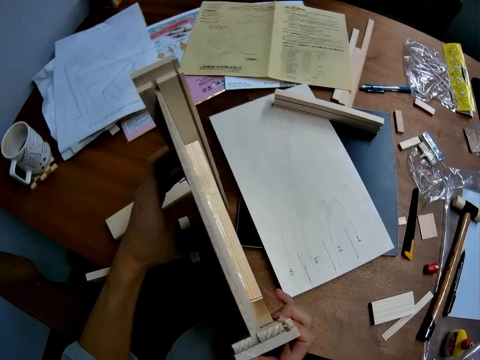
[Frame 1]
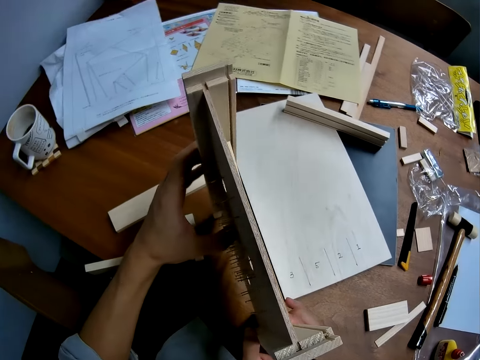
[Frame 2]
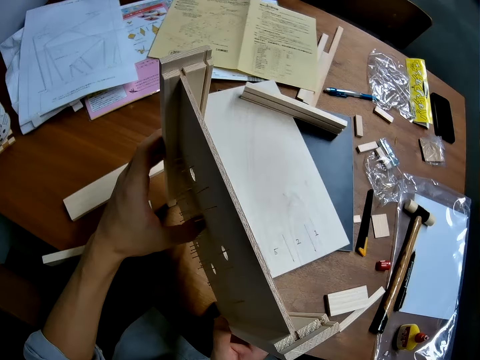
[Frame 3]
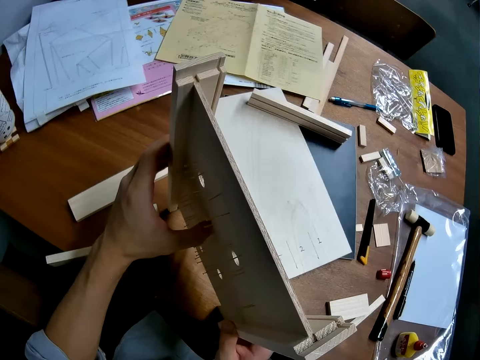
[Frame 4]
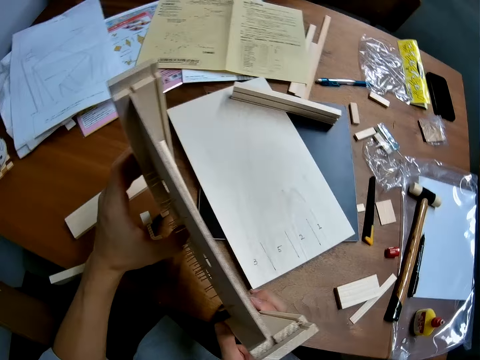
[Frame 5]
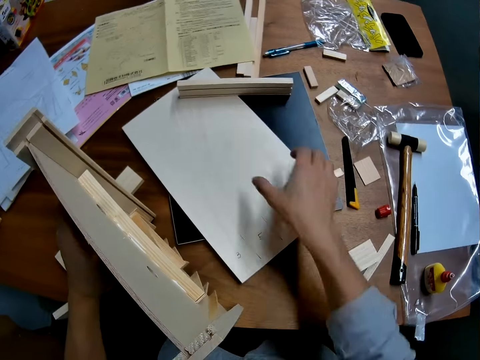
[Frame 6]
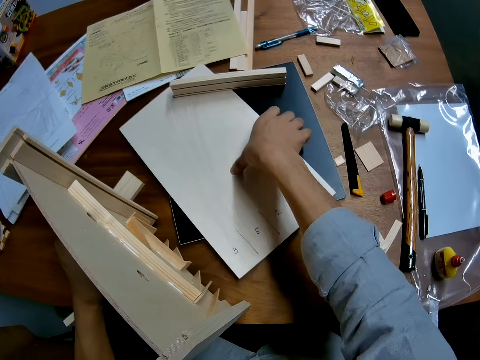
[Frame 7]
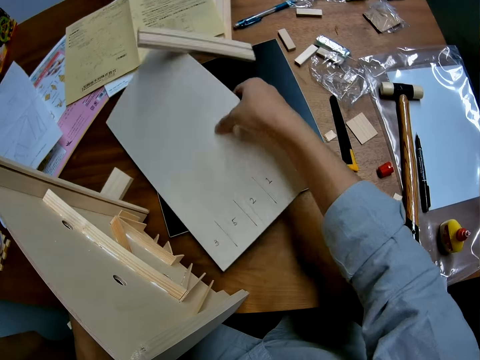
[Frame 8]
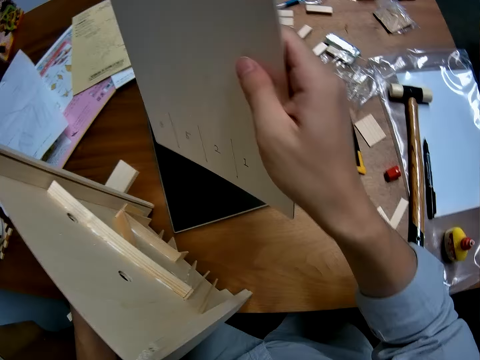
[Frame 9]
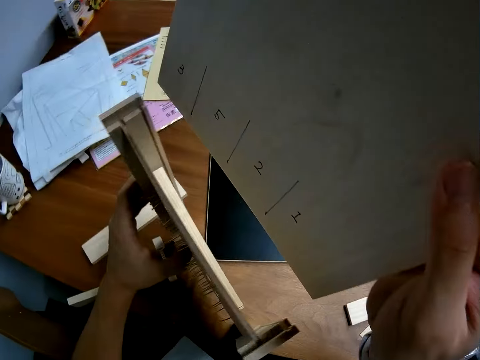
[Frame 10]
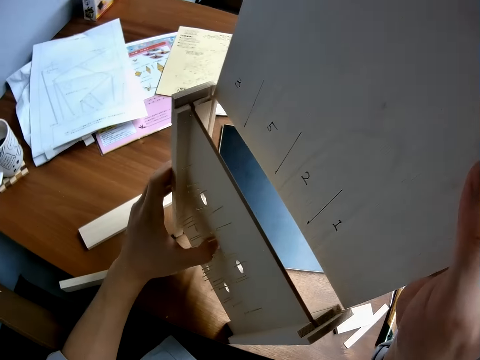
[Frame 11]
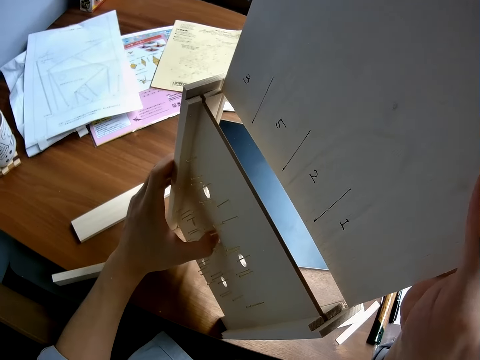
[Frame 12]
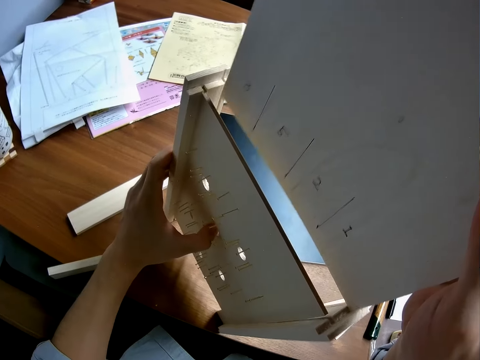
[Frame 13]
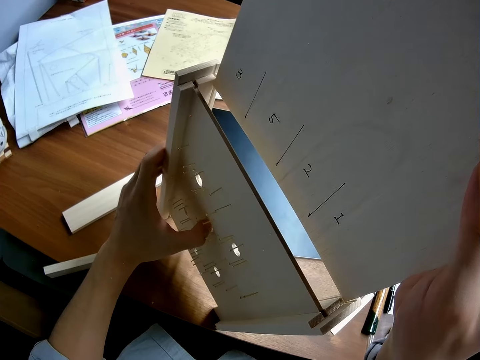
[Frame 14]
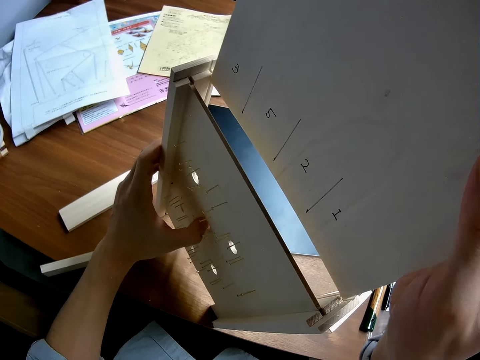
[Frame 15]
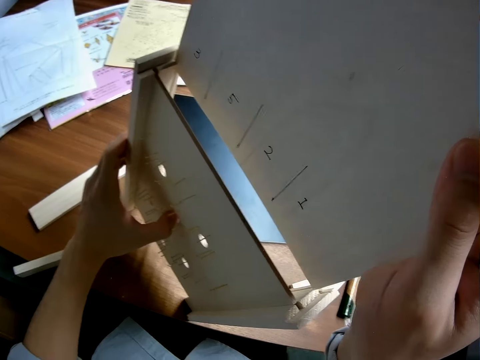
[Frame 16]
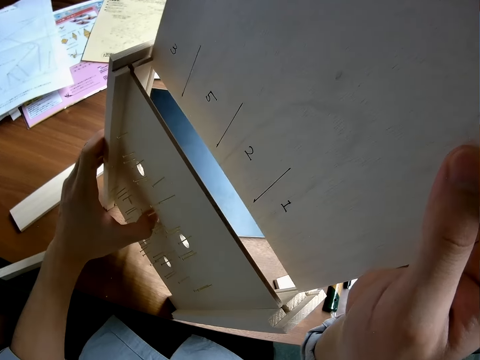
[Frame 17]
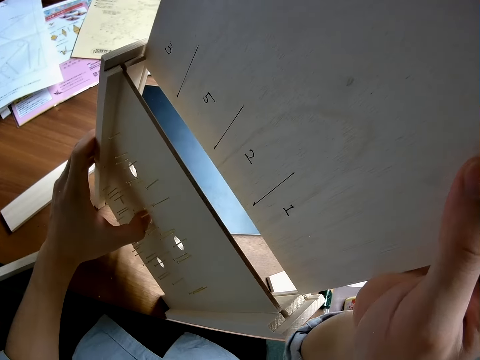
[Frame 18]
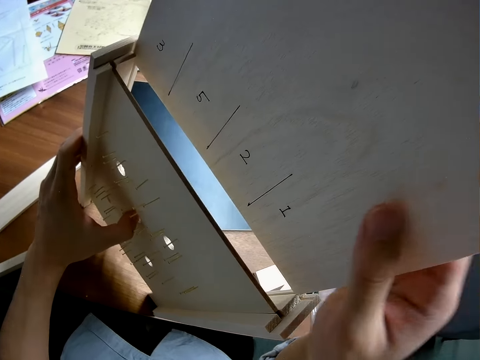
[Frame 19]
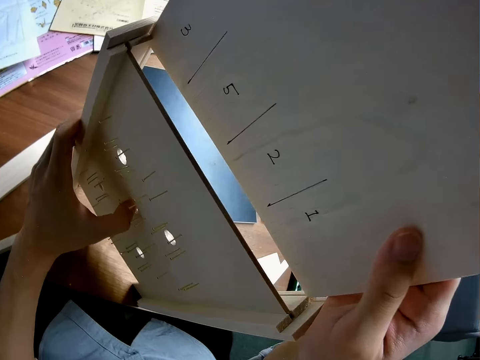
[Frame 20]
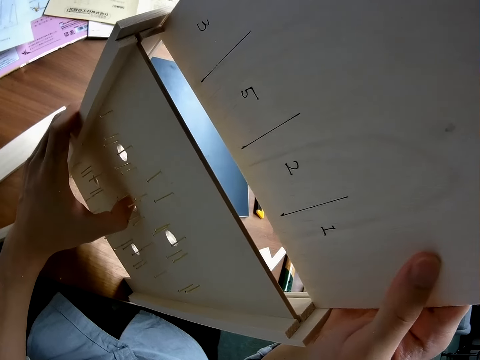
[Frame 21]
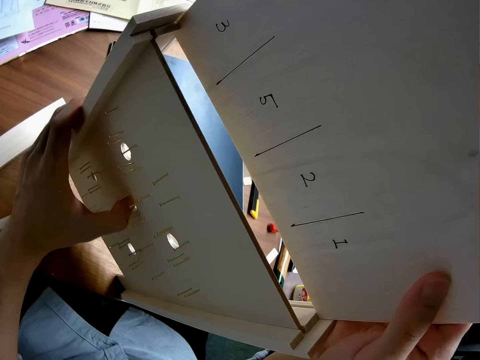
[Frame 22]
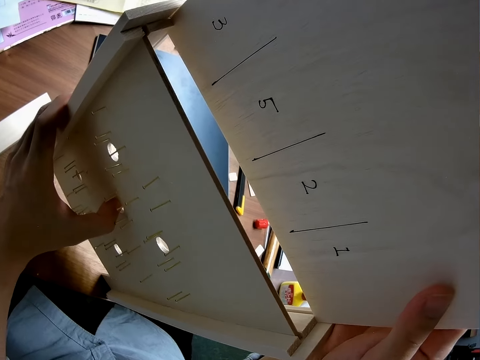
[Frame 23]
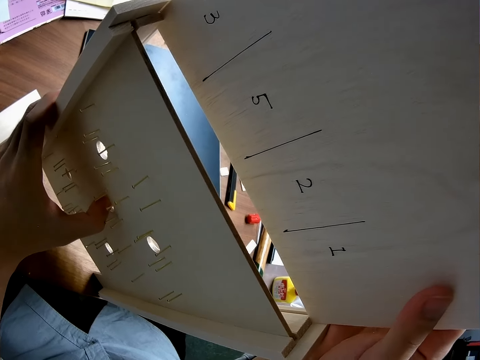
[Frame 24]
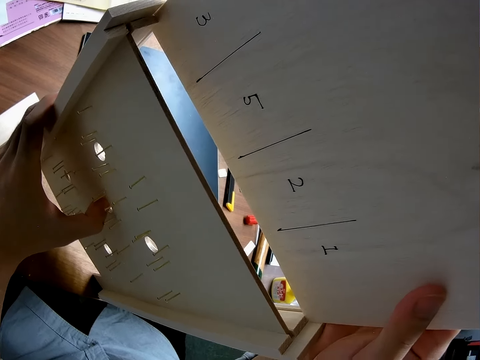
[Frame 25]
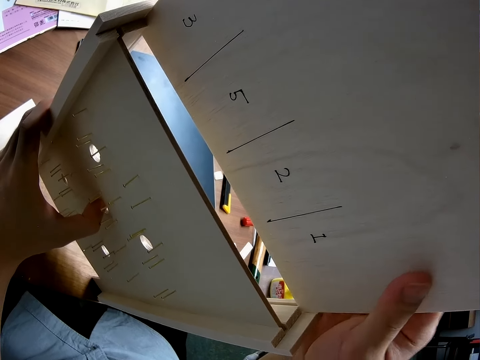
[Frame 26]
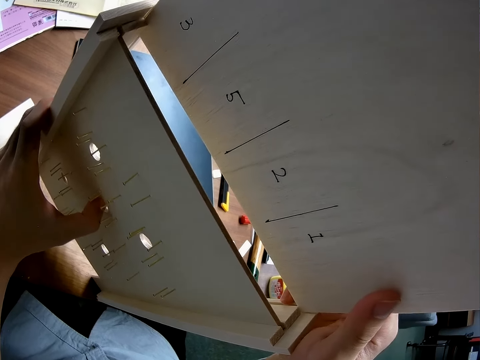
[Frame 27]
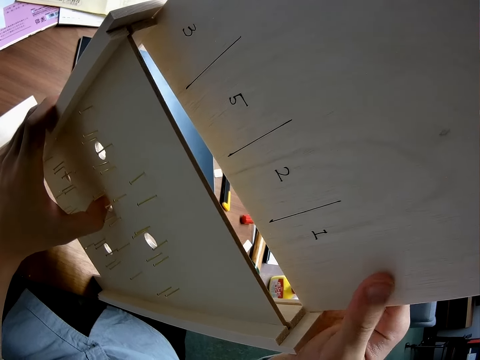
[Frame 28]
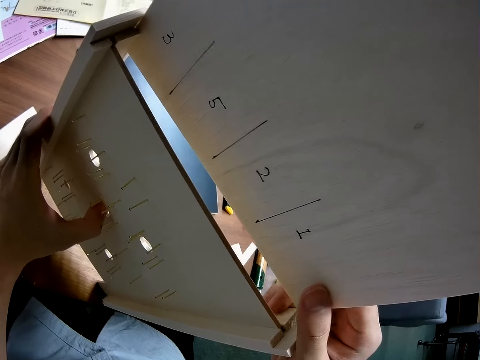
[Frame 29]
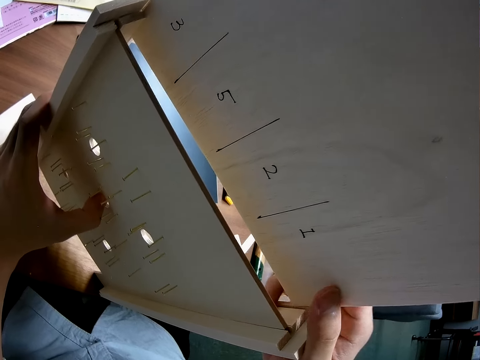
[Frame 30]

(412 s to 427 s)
The camera wearer takes up the second plank from the table. They insert the second plank in between the wooden casings of the craft. They fix the woodcraft.

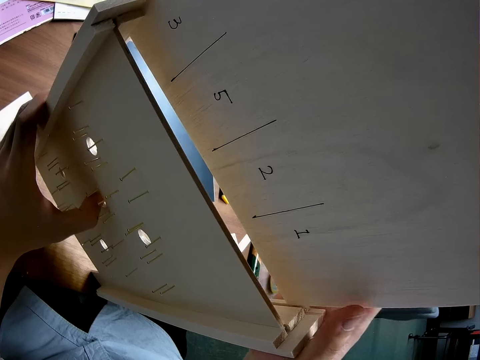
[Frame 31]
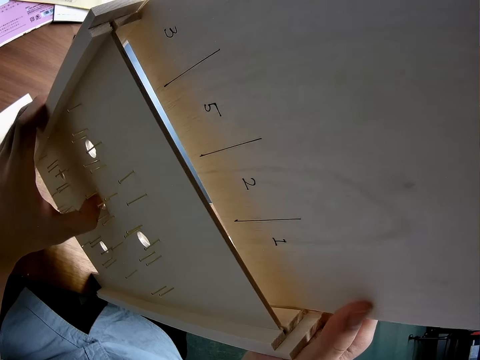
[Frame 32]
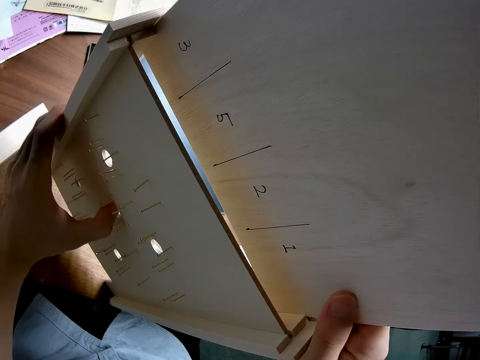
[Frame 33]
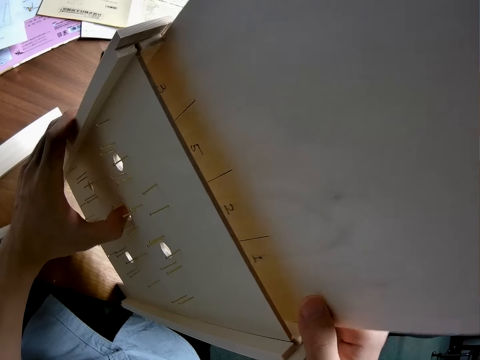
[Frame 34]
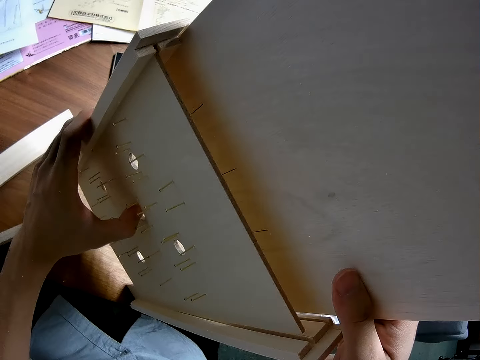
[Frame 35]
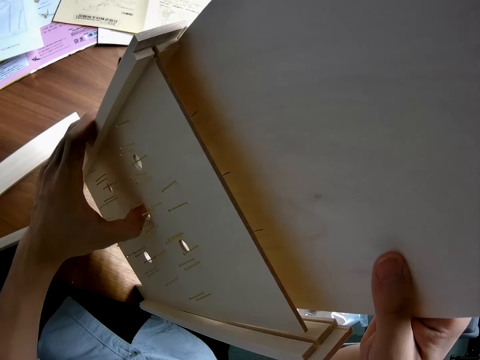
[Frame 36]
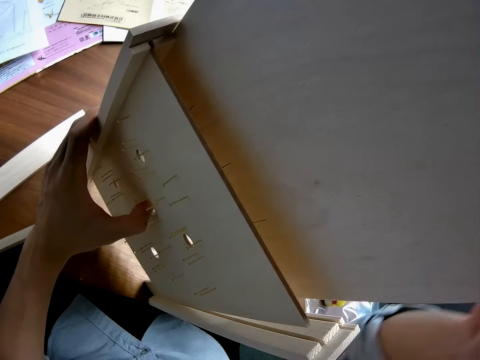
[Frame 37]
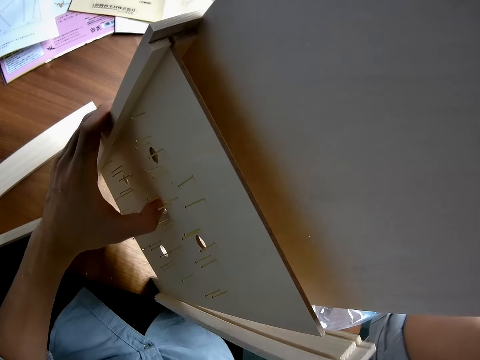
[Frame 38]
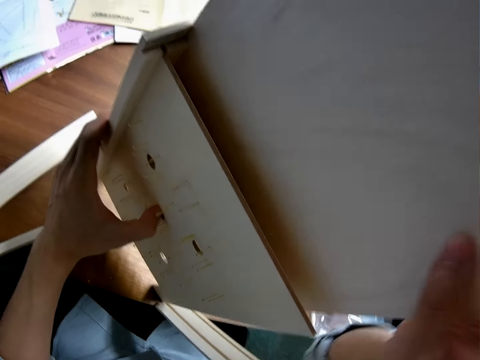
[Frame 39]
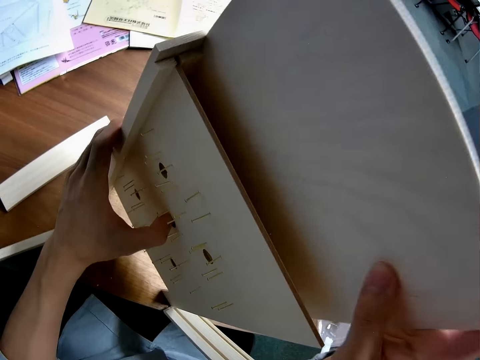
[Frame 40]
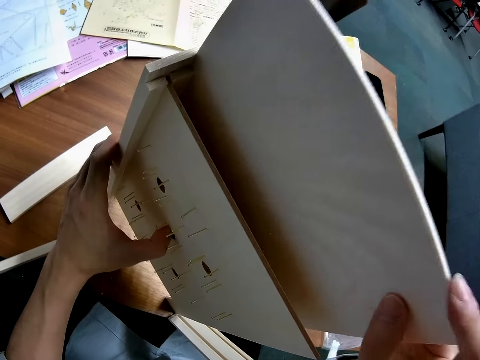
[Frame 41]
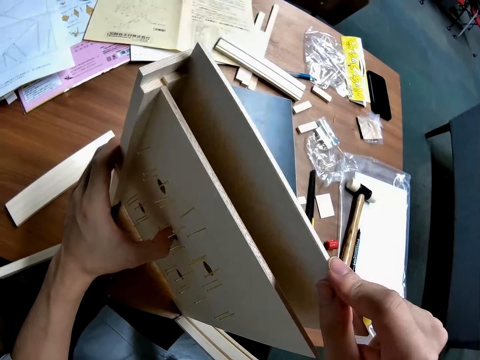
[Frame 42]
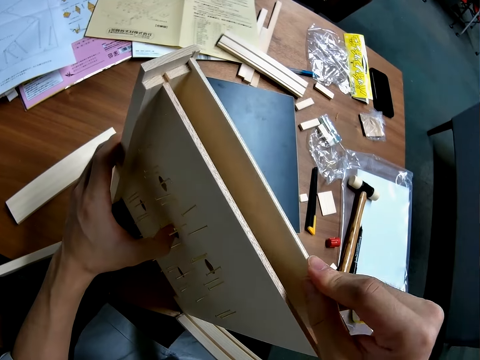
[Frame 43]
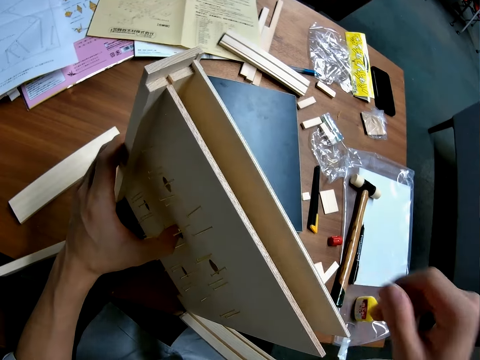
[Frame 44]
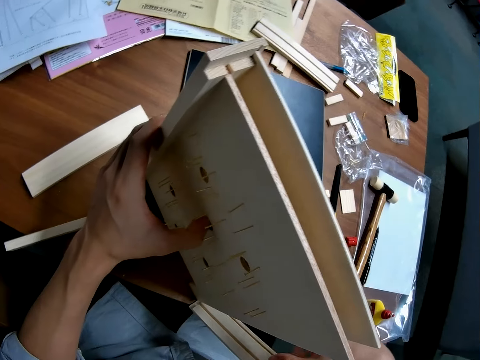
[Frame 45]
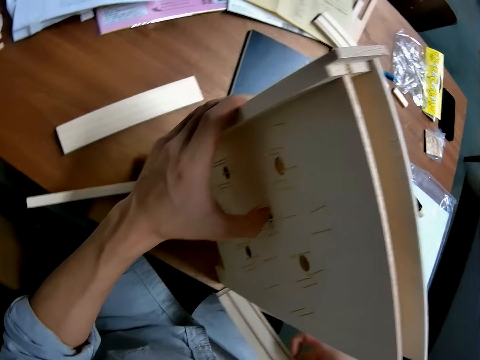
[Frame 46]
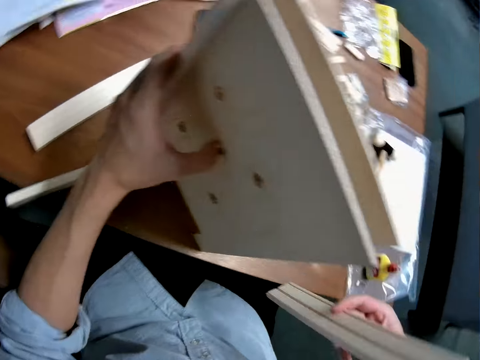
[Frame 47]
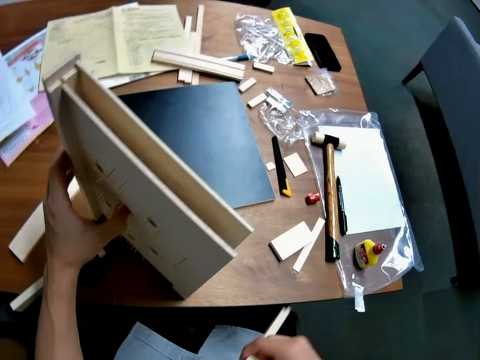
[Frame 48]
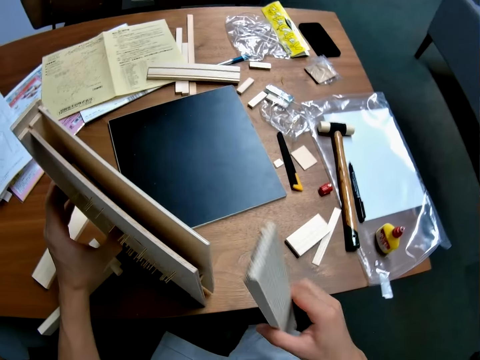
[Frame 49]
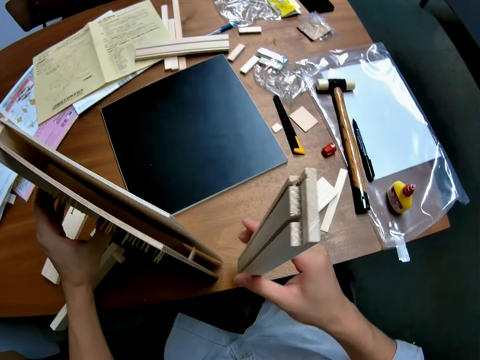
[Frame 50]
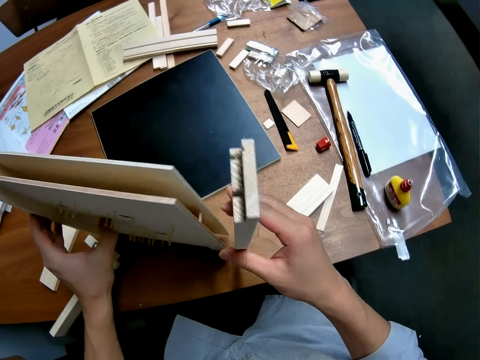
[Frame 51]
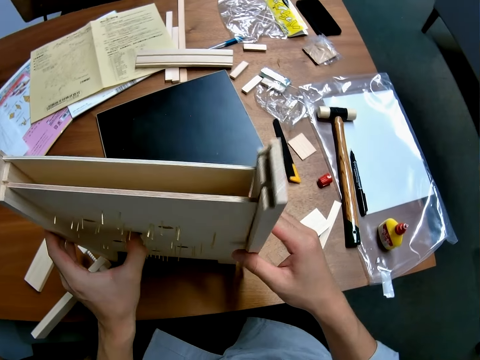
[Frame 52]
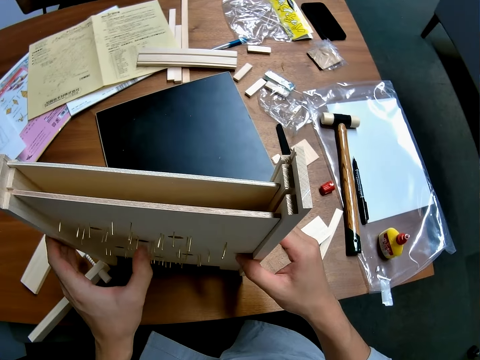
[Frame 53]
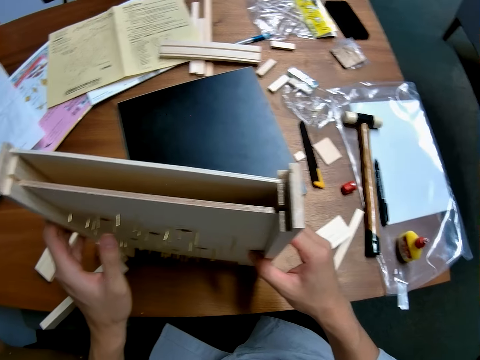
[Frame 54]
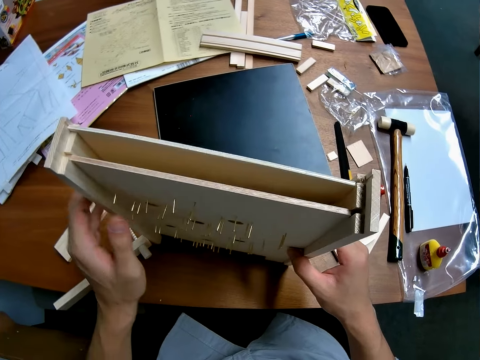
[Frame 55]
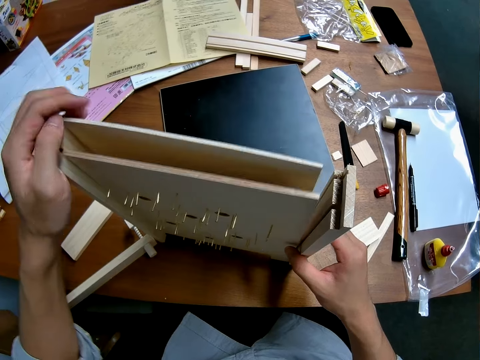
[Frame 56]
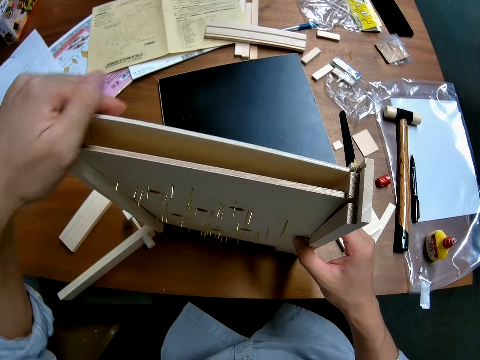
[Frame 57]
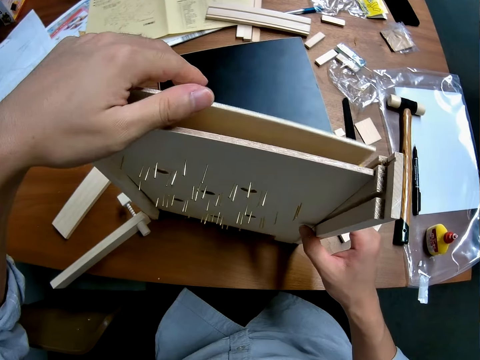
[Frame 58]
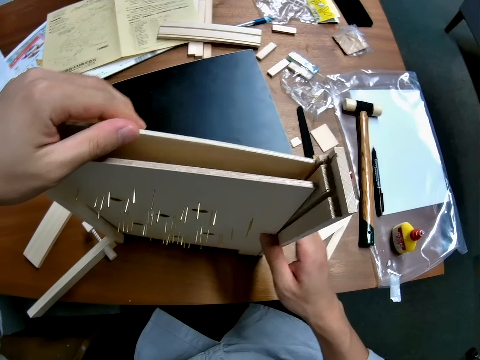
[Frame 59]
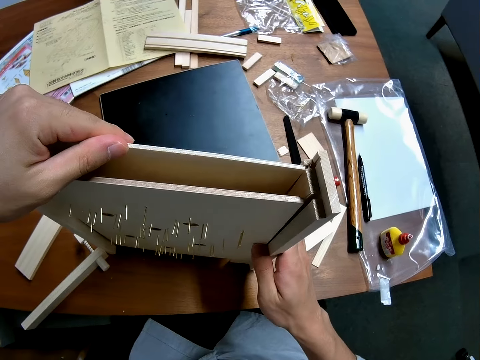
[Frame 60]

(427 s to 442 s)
The camera wearer picks up a detached wood casing from the craft. They fix the detached wood casing to the craft.
